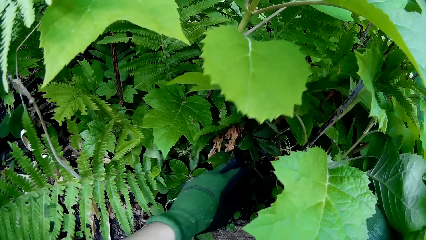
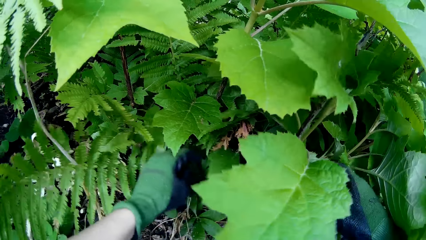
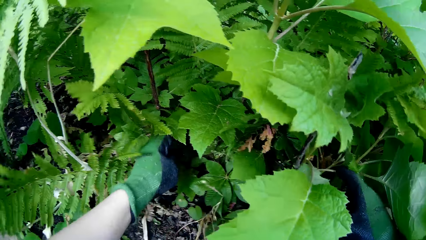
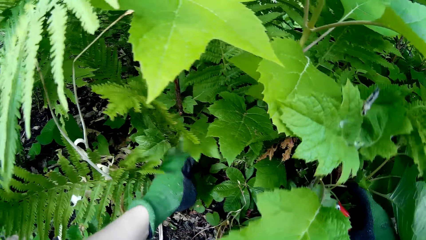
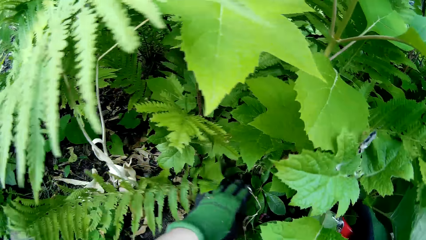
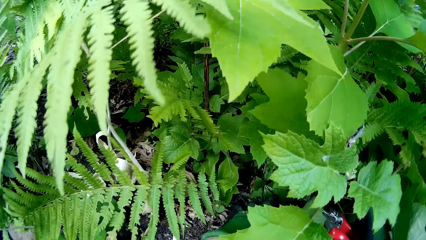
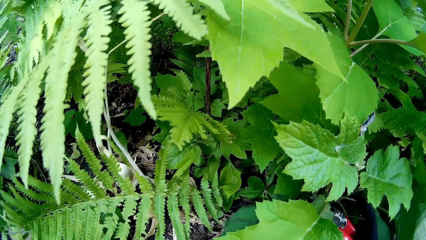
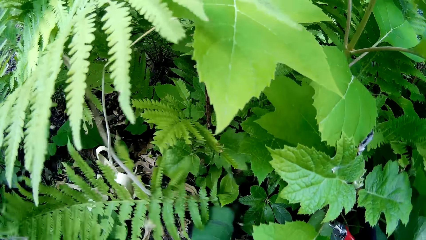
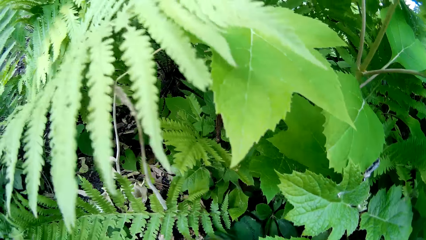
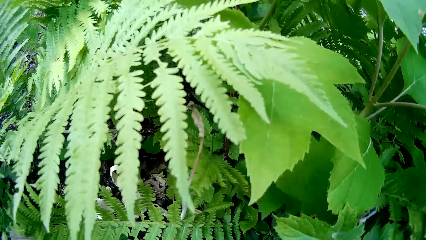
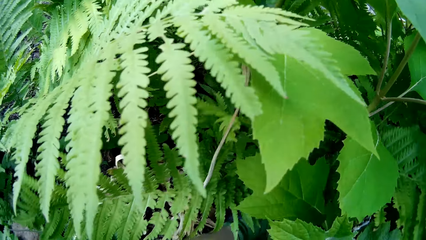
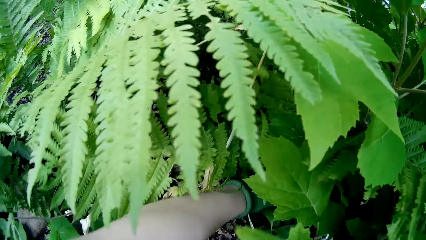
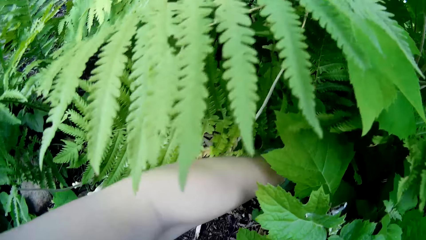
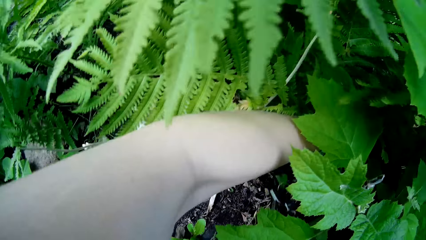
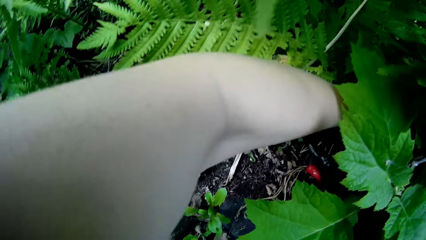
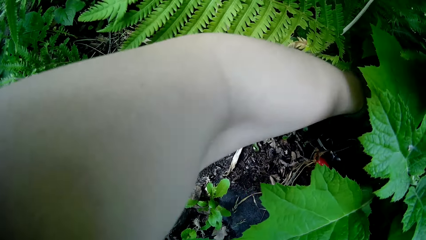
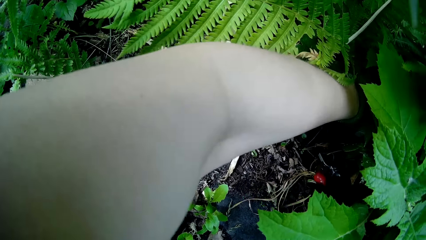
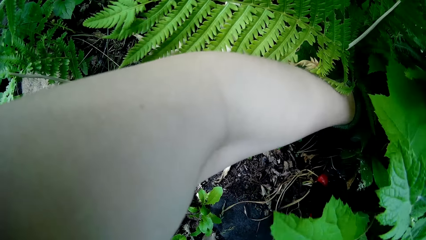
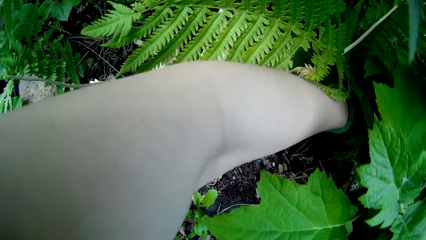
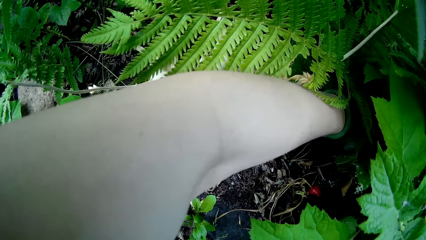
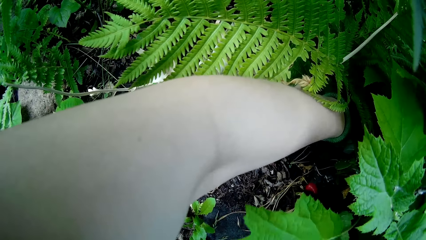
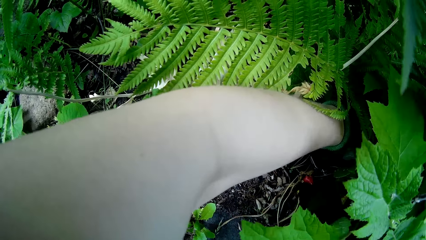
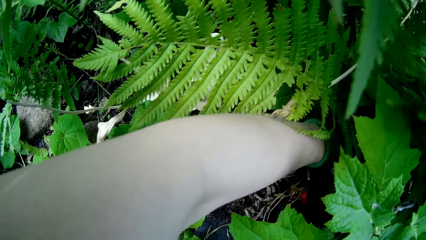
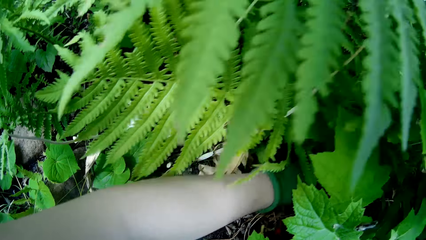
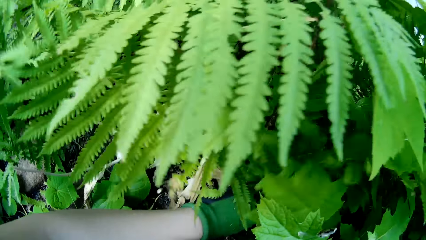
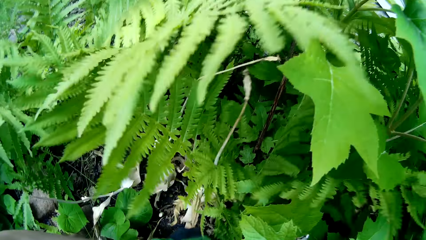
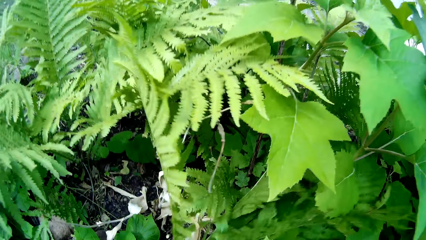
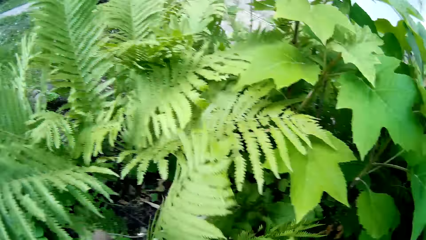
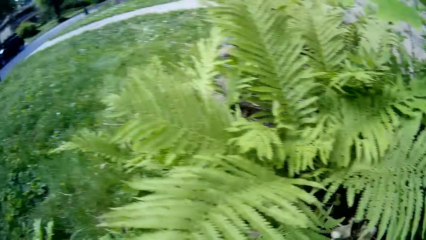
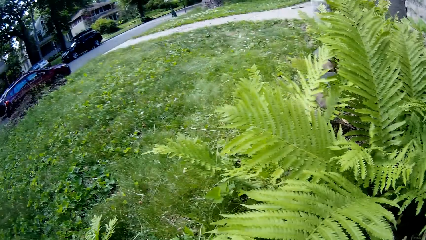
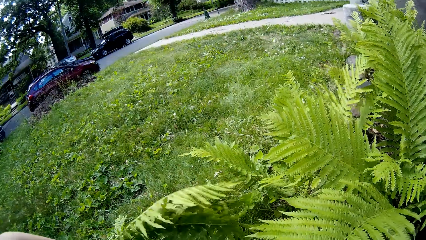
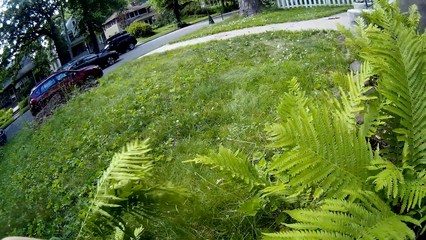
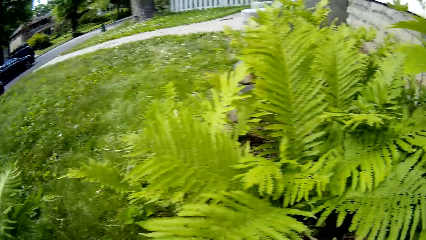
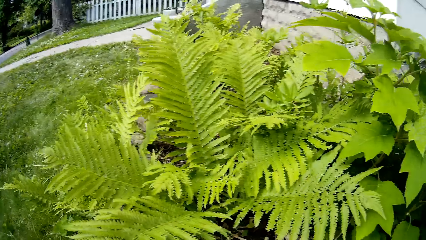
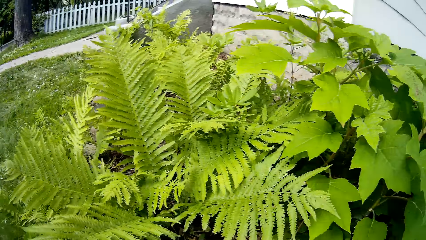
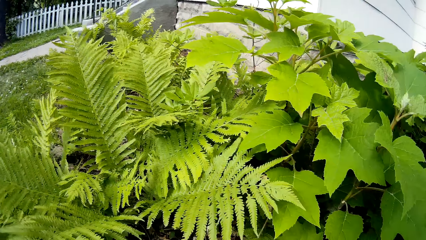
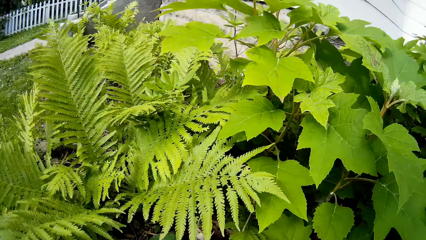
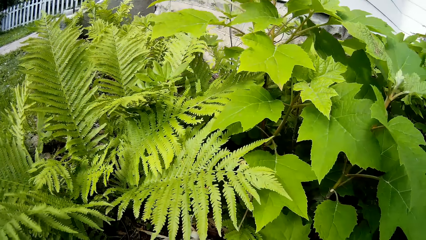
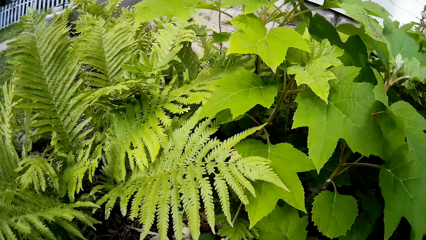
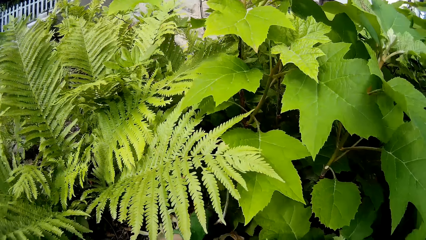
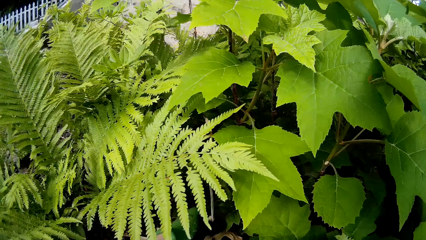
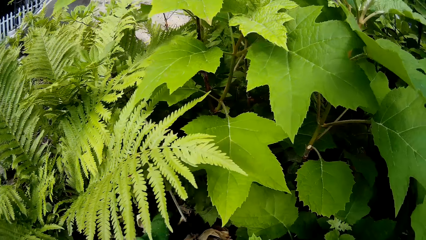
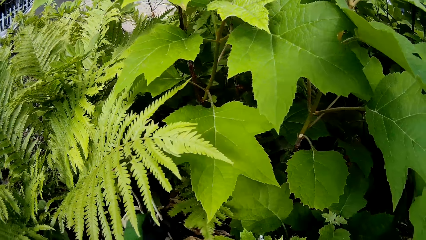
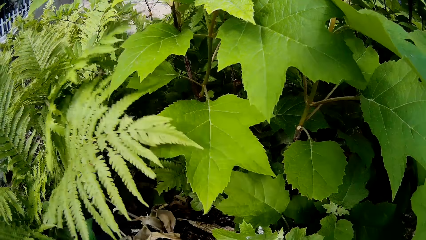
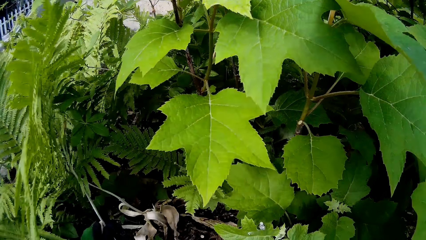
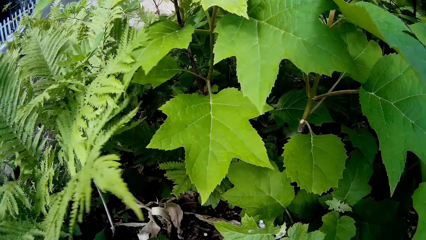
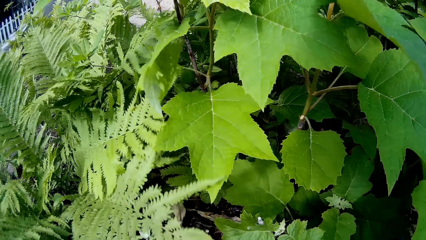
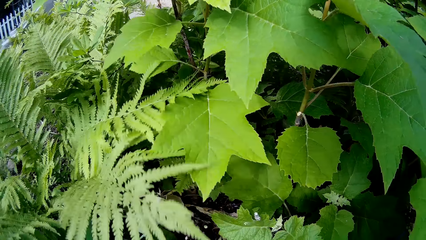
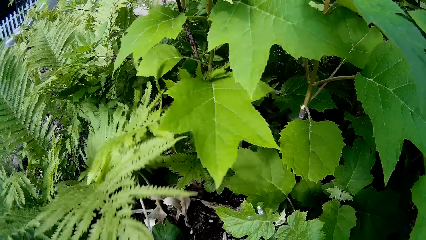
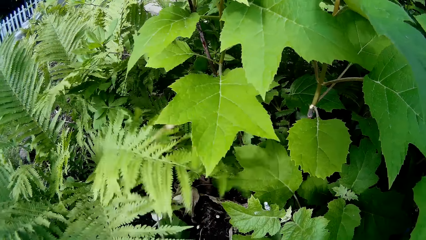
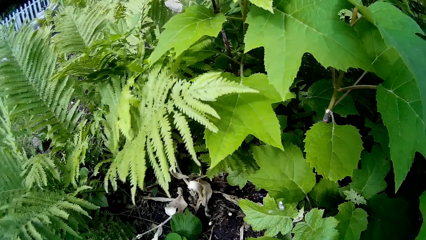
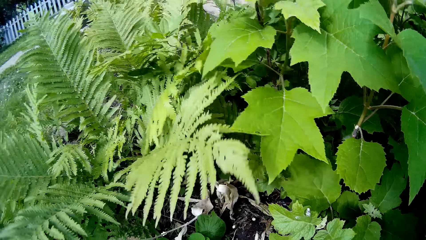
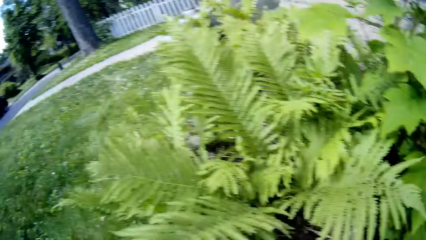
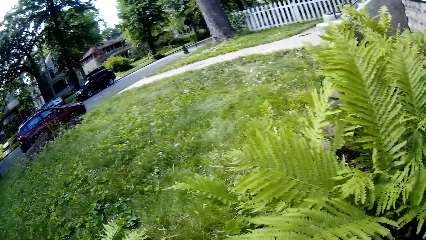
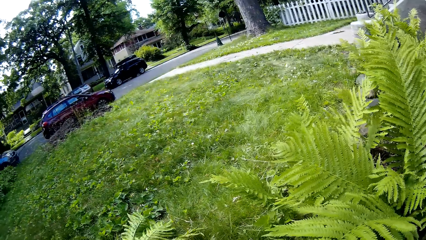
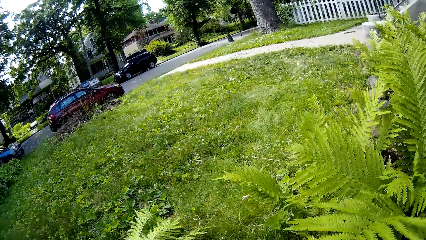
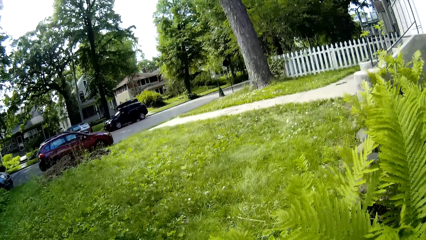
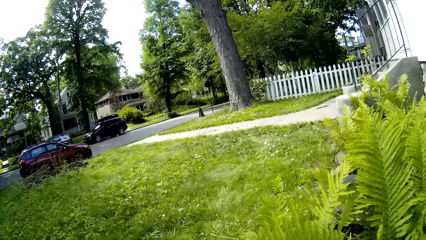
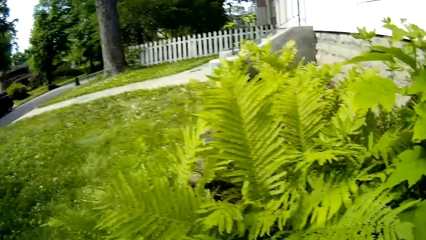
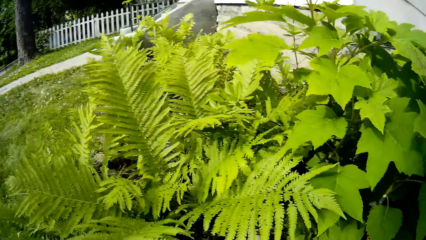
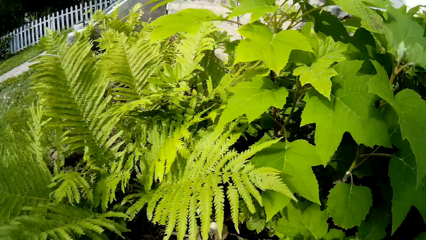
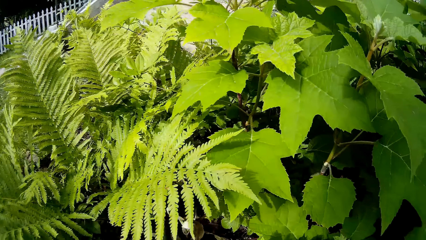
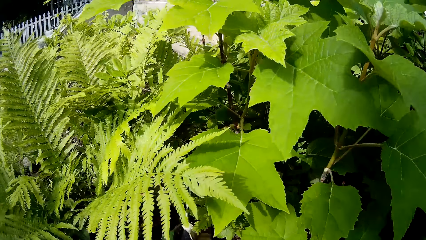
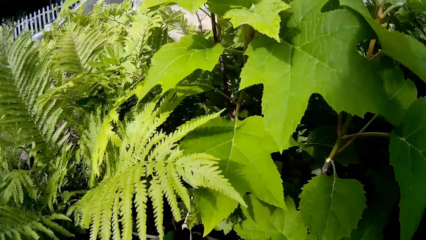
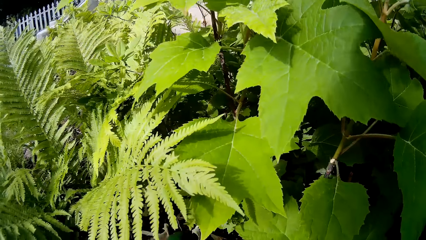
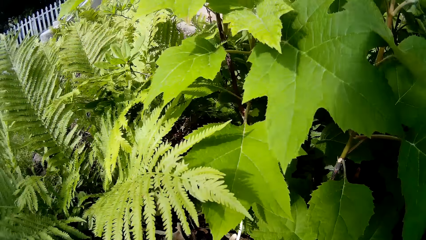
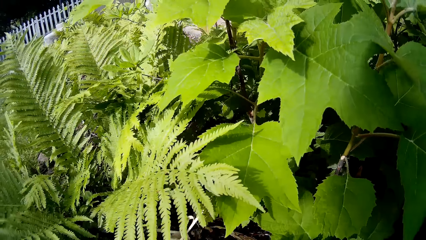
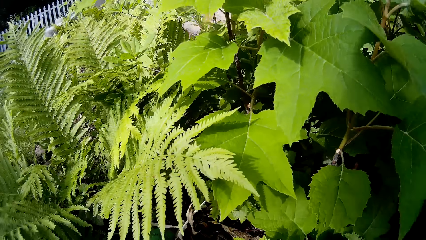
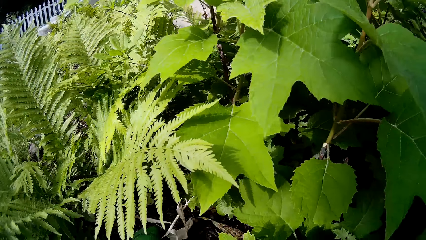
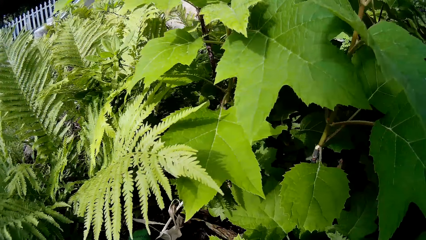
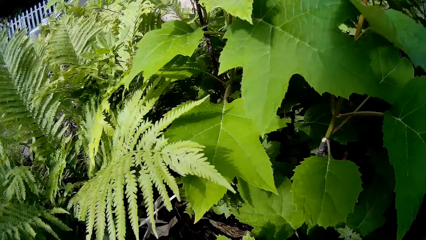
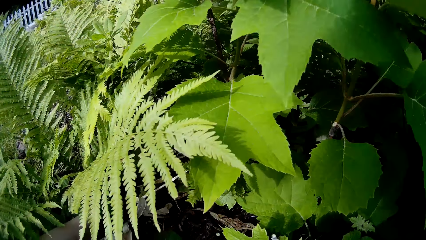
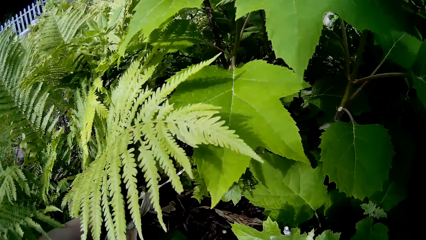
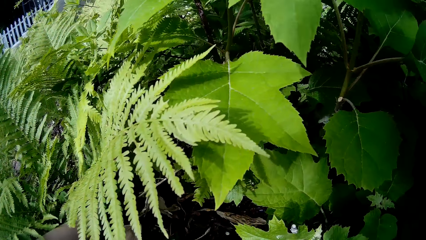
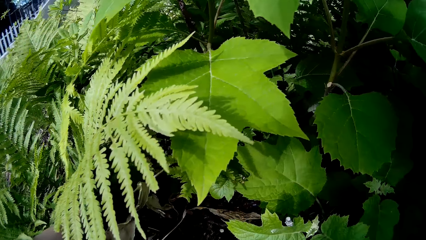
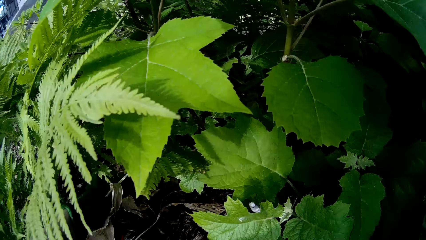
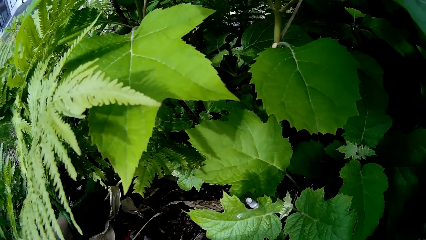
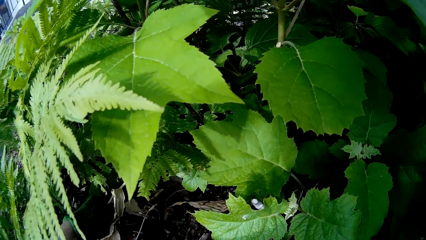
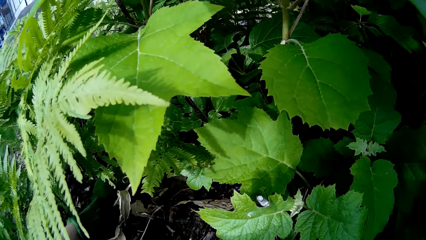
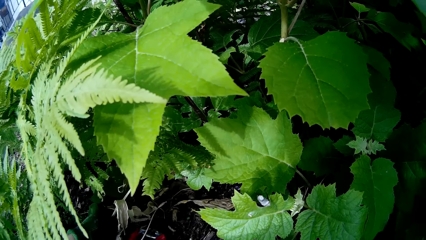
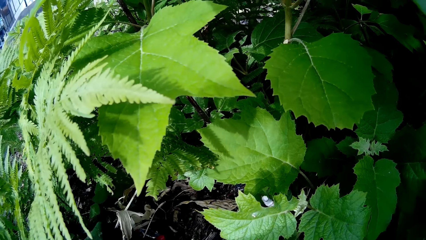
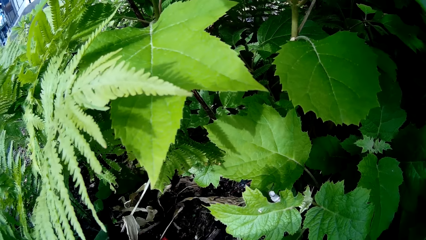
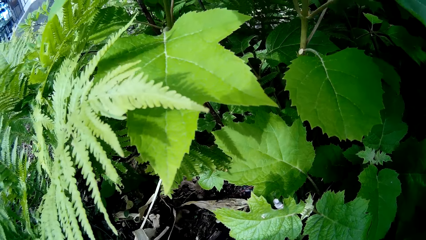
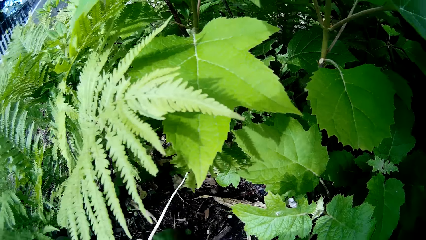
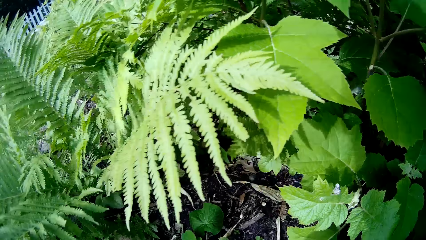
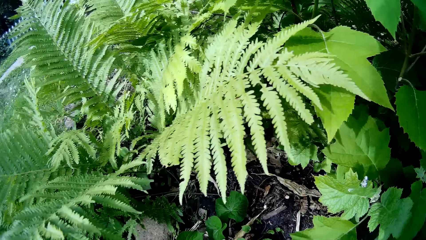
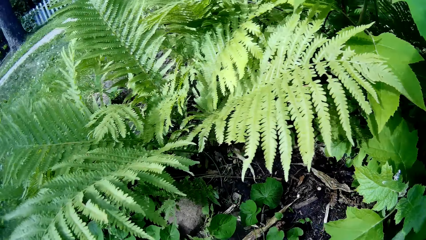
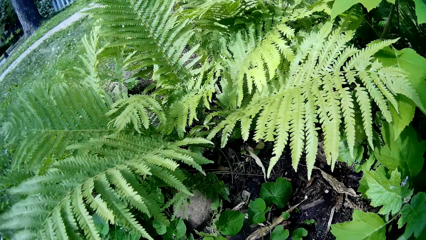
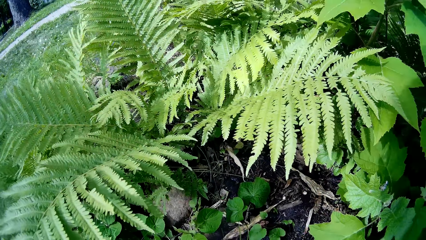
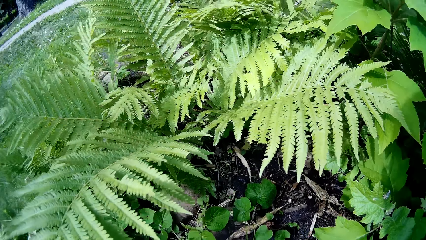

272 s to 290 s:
The camera wearer cuts a branch of the tree with the plant cutter in her right hand. They drop the tree branches on the ground in her left hand. They look at plants. They remove weeds on the ground. They prune grasses with the hand pruner in his right hand.
